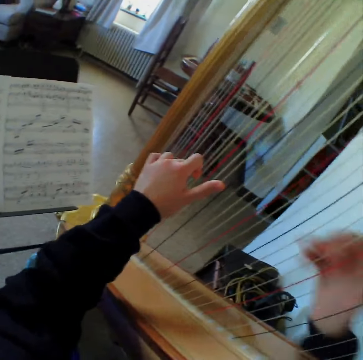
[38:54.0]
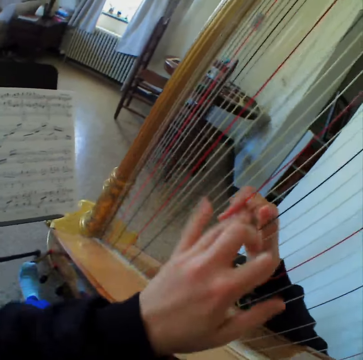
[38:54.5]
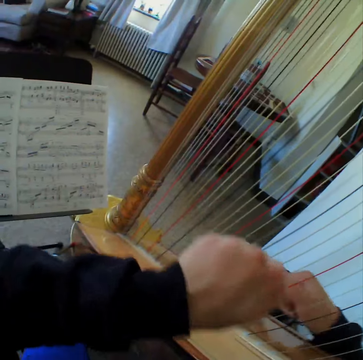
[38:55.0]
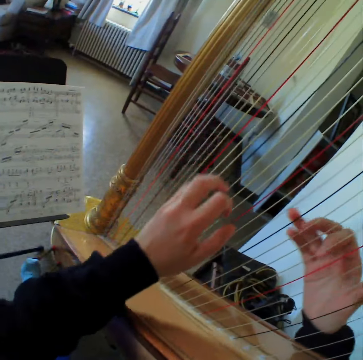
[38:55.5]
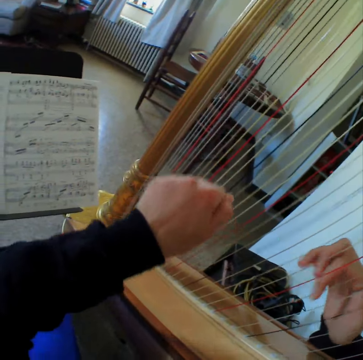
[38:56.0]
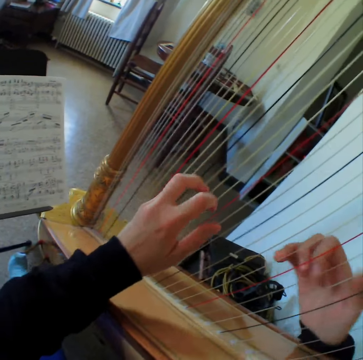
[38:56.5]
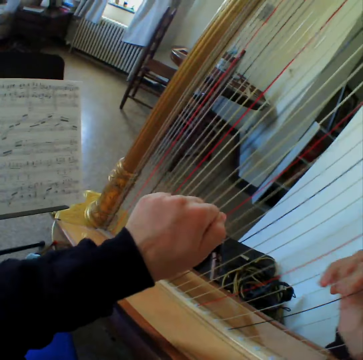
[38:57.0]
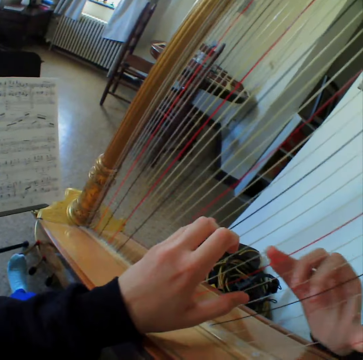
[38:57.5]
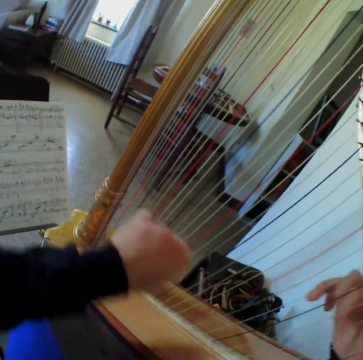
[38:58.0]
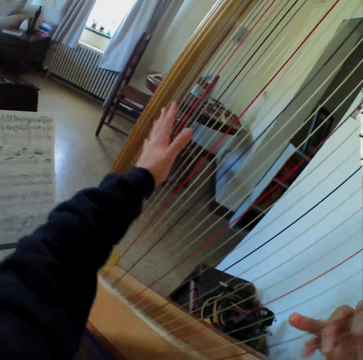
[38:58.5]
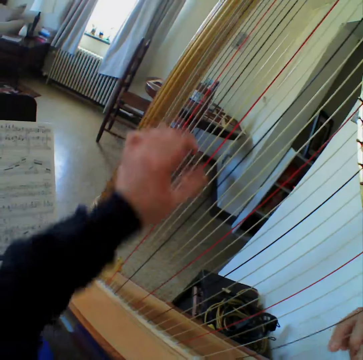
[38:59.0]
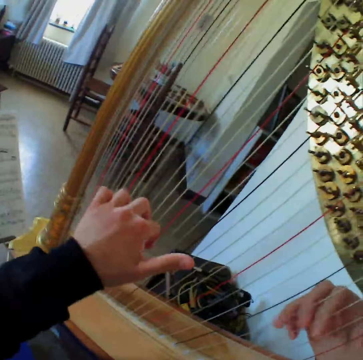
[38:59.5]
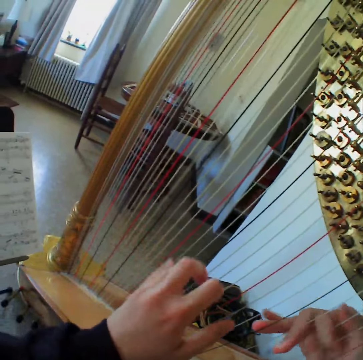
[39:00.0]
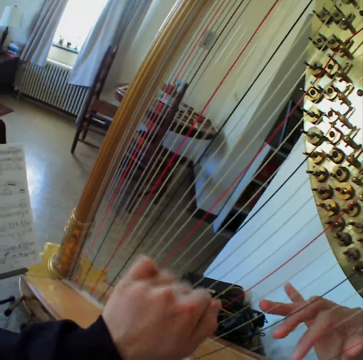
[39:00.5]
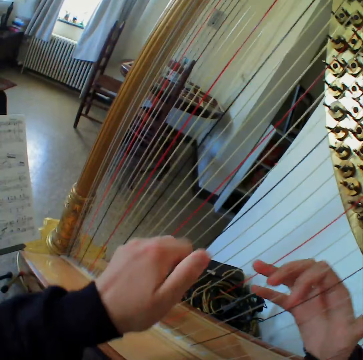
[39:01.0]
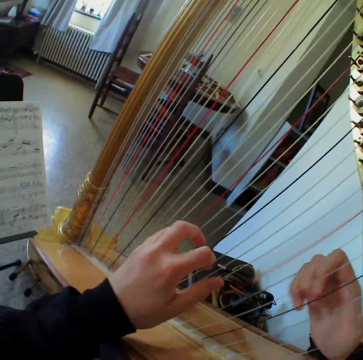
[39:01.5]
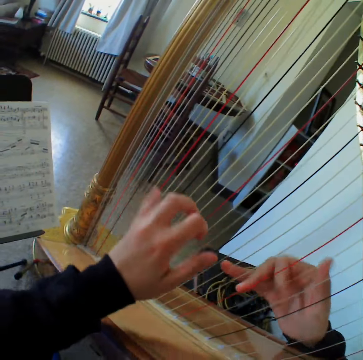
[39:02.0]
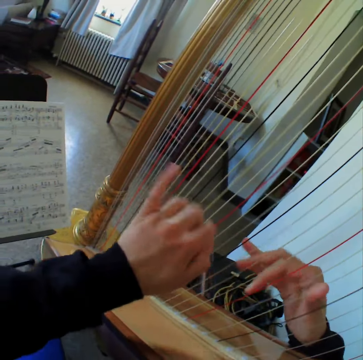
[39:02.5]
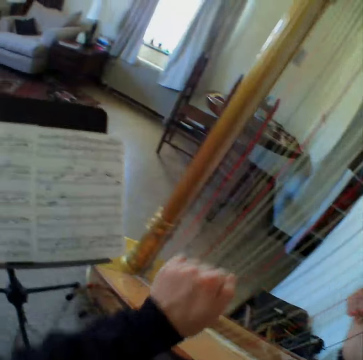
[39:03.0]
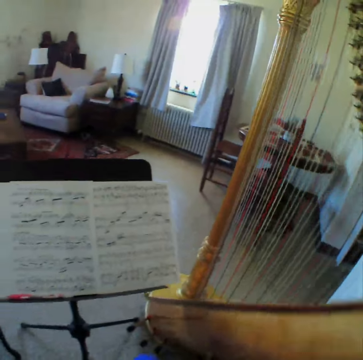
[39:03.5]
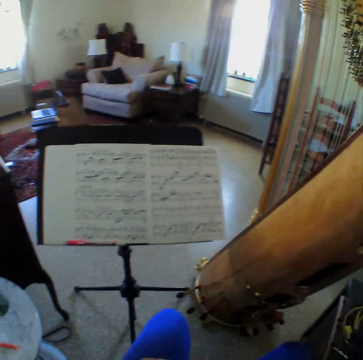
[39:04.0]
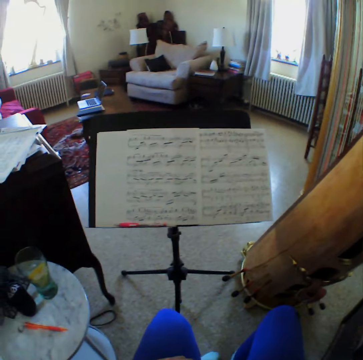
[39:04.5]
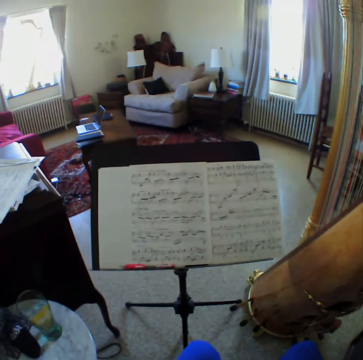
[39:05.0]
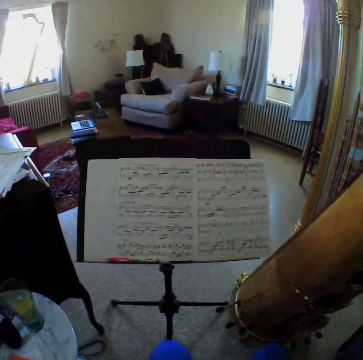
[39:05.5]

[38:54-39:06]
The camera wearer plays the guitar. They read the music paper. They stop to play the harp.

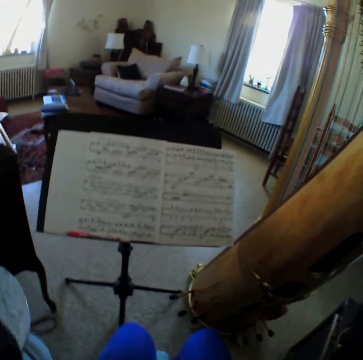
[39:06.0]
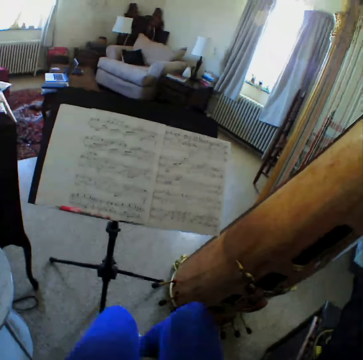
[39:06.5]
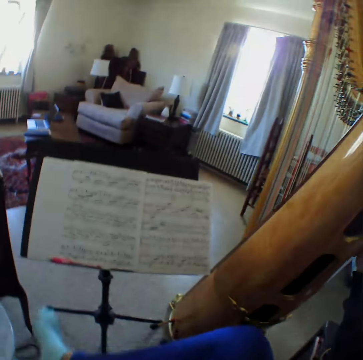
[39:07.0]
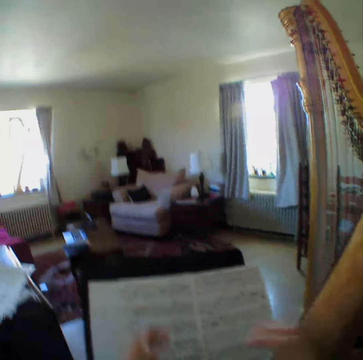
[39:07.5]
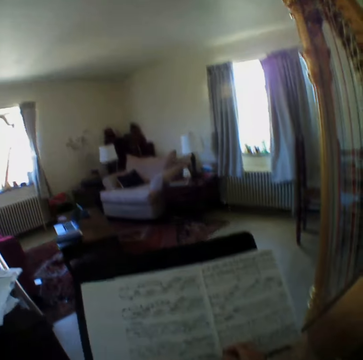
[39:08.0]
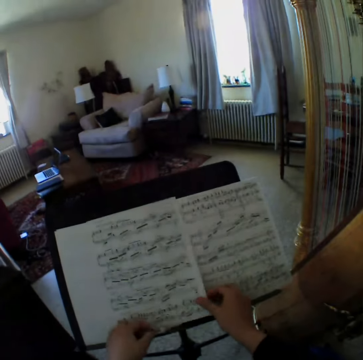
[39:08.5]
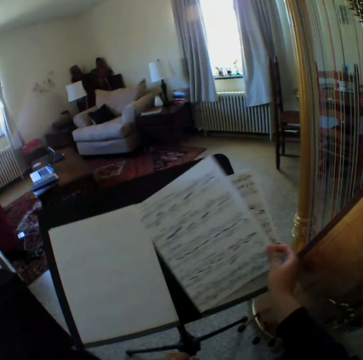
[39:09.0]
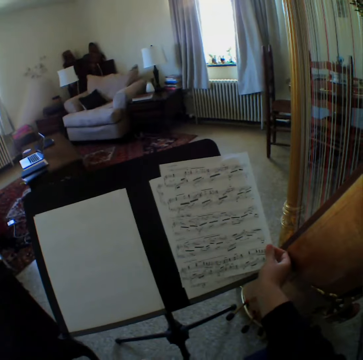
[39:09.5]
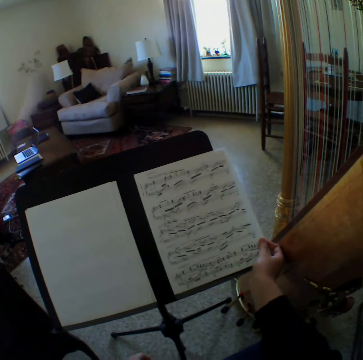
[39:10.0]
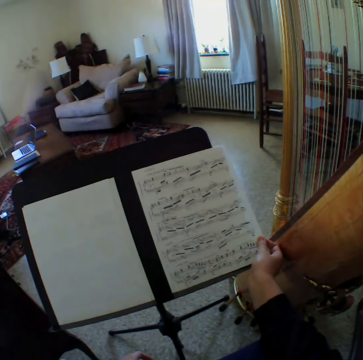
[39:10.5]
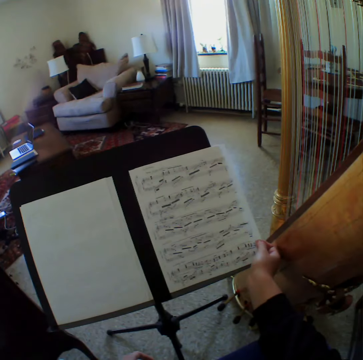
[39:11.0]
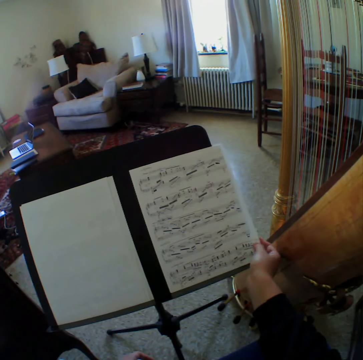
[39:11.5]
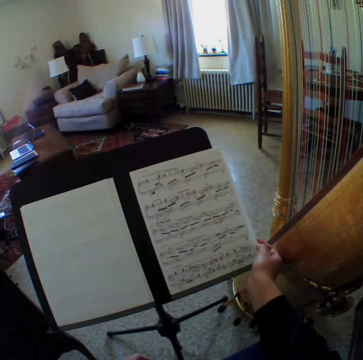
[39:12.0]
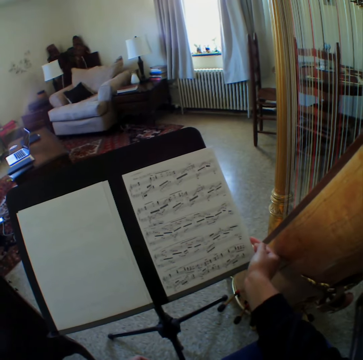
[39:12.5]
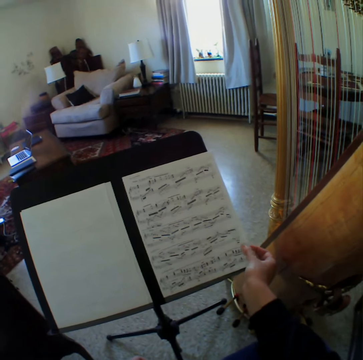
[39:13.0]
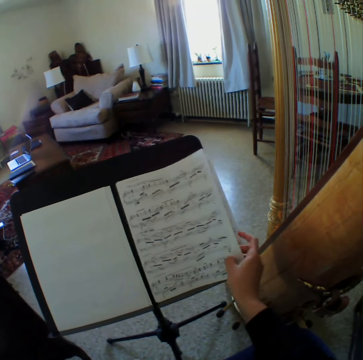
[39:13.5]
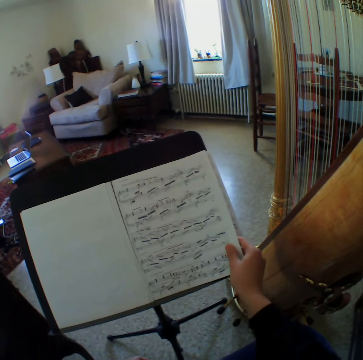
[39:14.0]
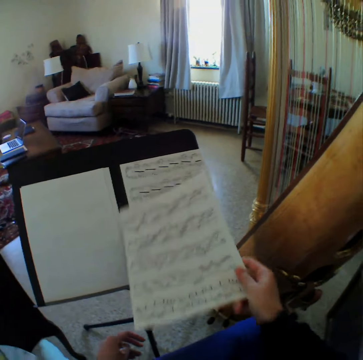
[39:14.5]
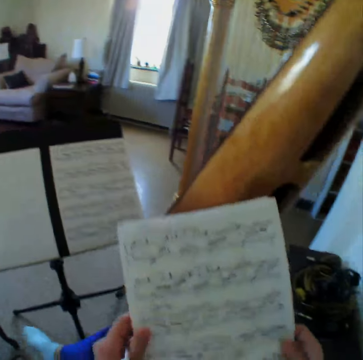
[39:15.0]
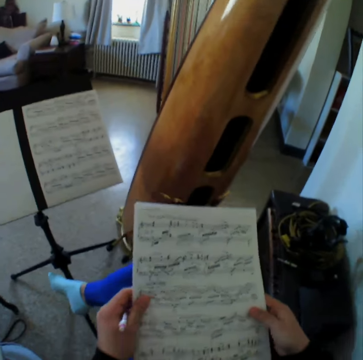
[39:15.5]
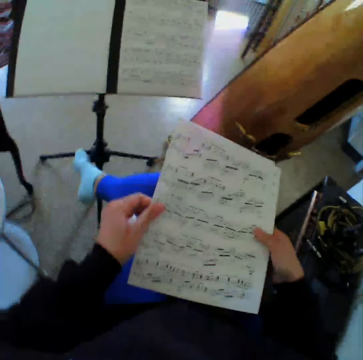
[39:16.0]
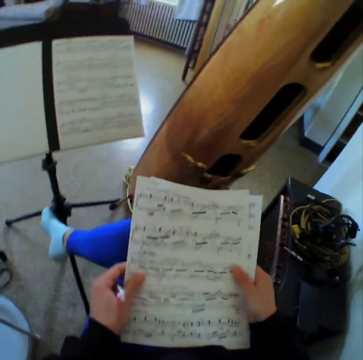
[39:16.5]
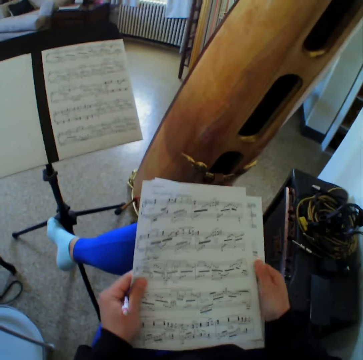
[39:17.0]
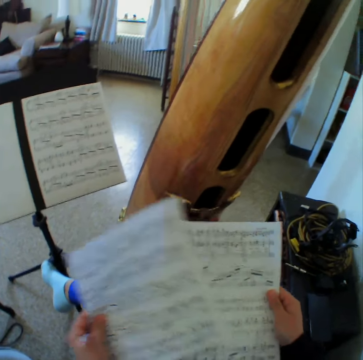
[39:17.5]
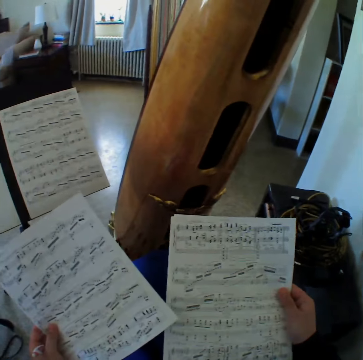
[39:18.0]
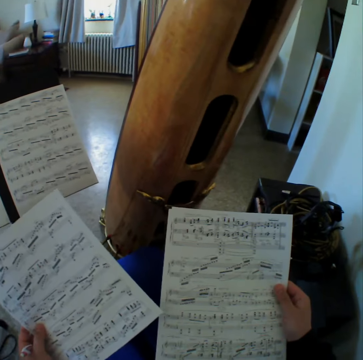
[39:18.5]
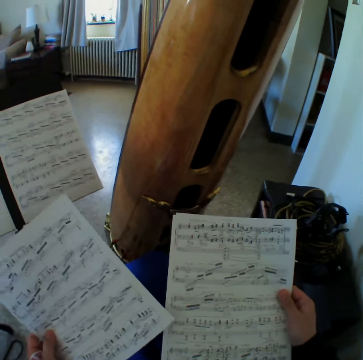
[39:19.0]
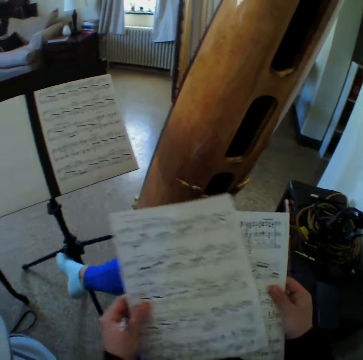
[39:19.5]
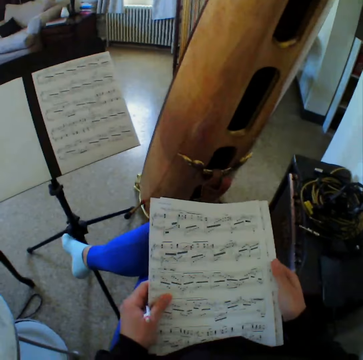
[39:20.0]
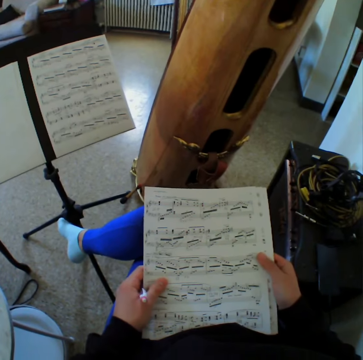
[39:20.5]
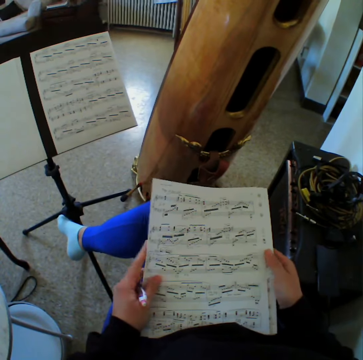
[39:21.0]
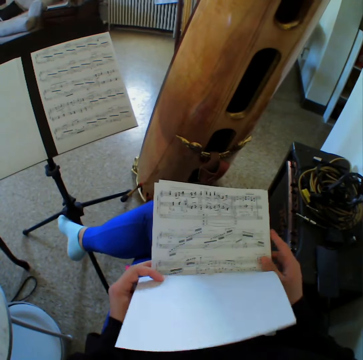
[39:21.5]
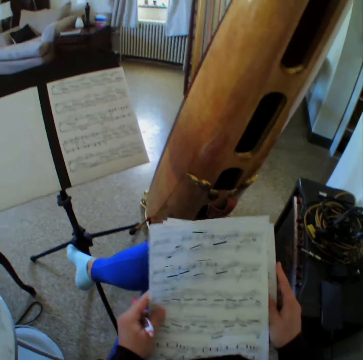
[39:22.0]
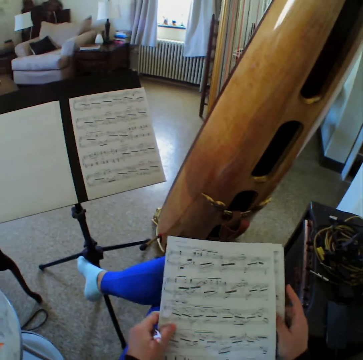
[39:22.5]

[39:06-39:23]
The camera wearer moves the leg. She reads the music paper. She adjusts the music sheet. She reads the music paper. She holds the music sheet in her right hand. She reads the music paper. She looks through the passages.

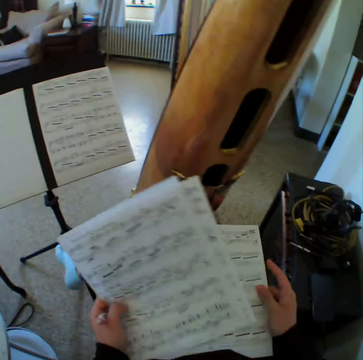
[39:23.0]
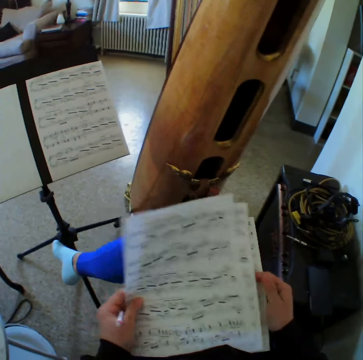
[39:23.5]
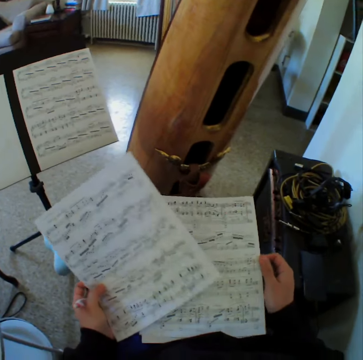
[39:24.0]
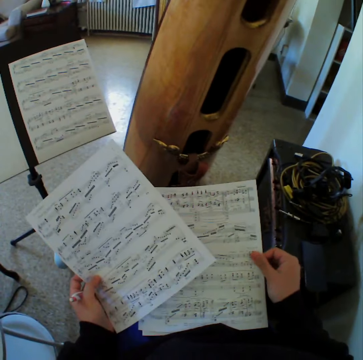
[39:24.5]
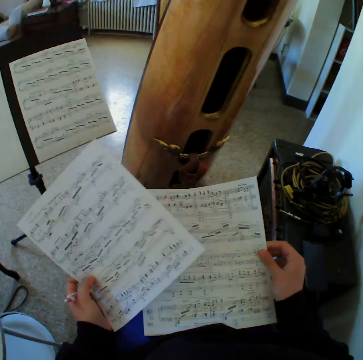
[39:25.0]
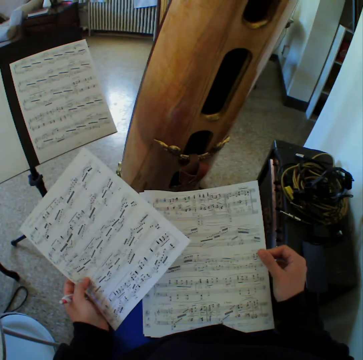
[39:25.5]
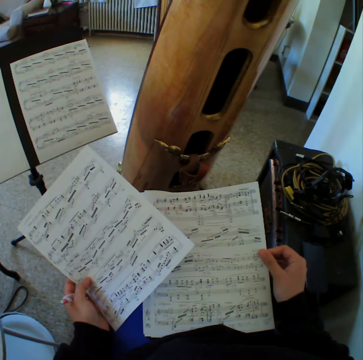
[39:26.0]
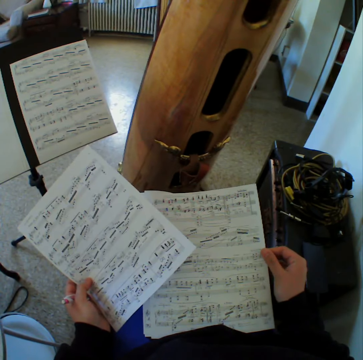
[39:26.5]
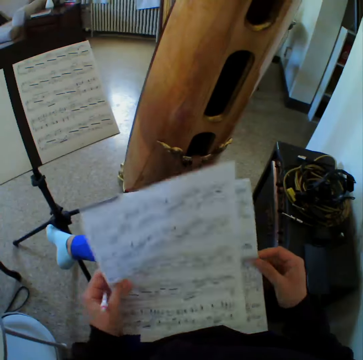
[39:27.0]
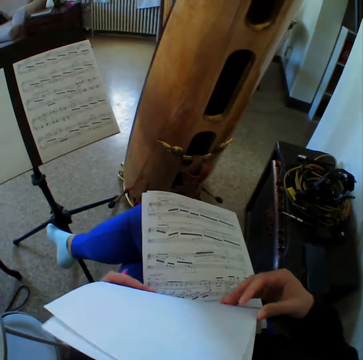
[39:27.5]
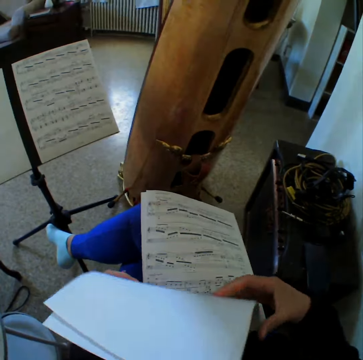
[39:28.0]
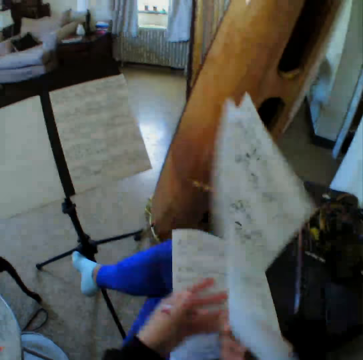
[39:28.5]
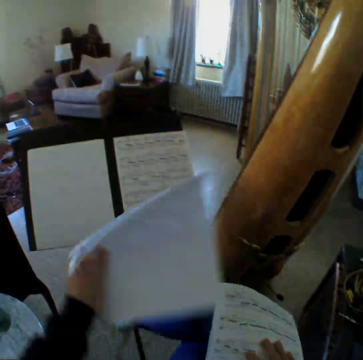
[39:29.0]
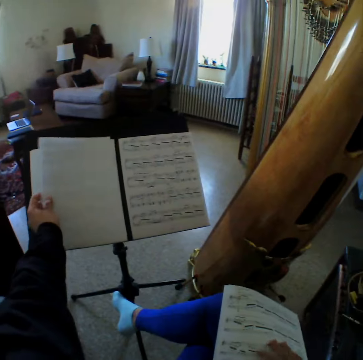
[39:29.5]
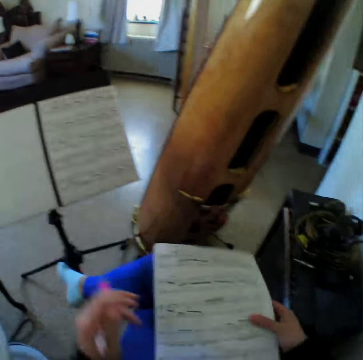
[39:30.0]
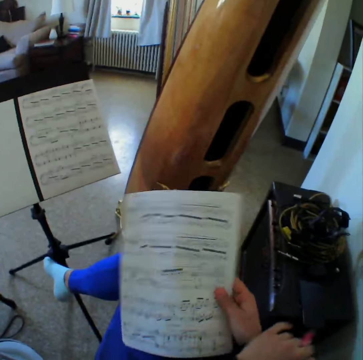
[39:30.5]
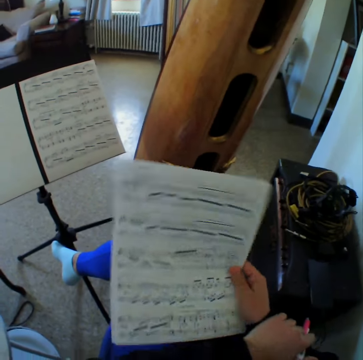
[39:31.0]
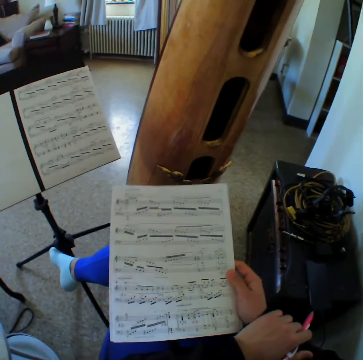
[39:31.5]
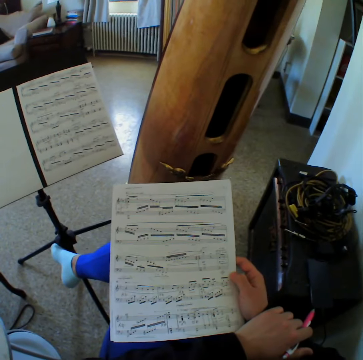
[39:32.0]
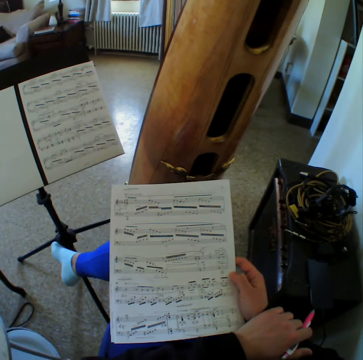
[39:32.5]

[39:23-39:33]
The camera wearer keeps some of the music sheet back on the bookstand. They read the music paper.
